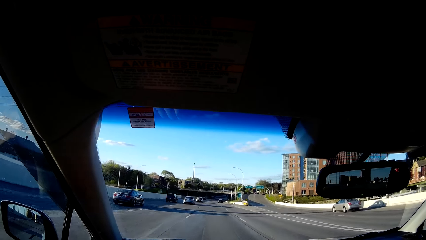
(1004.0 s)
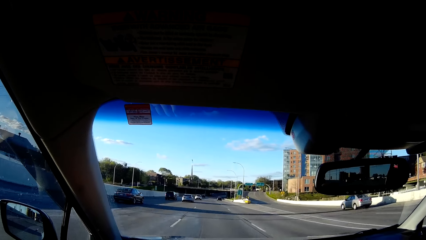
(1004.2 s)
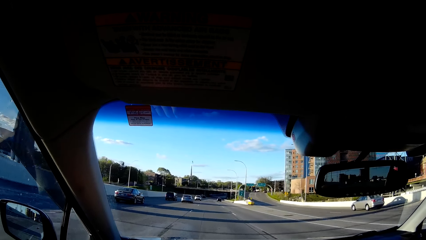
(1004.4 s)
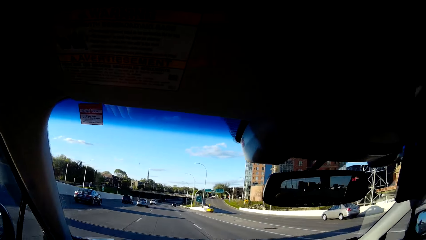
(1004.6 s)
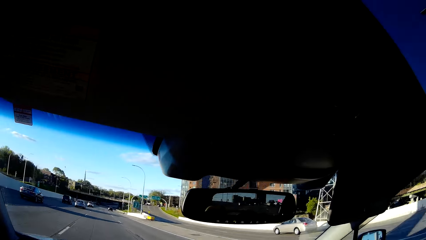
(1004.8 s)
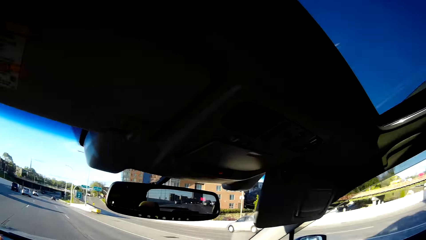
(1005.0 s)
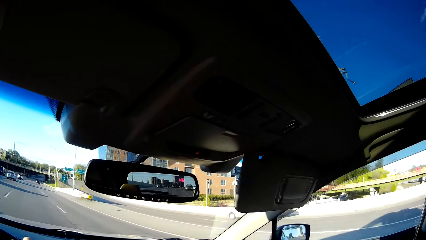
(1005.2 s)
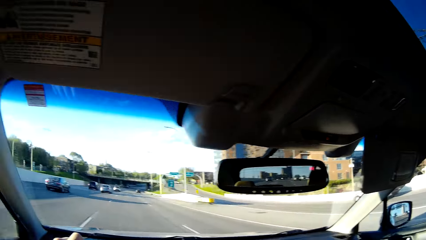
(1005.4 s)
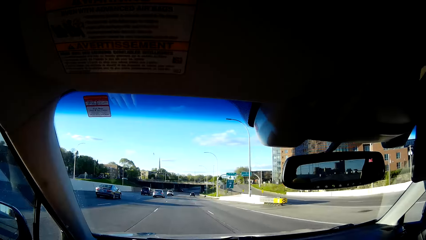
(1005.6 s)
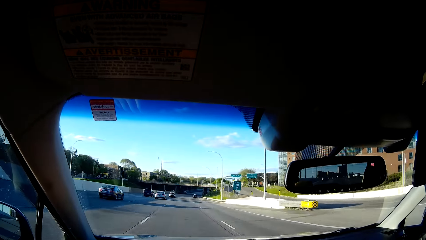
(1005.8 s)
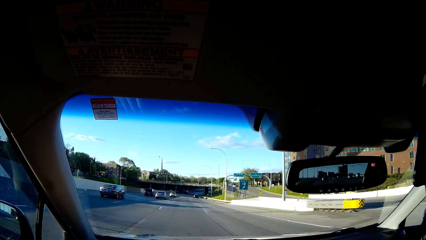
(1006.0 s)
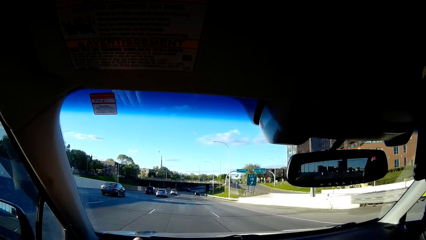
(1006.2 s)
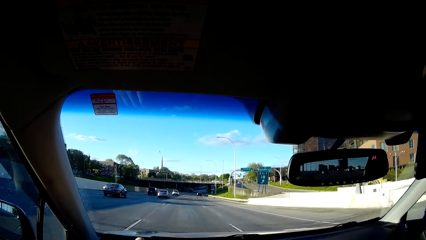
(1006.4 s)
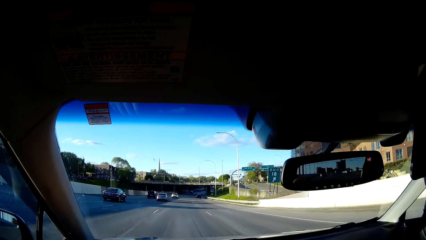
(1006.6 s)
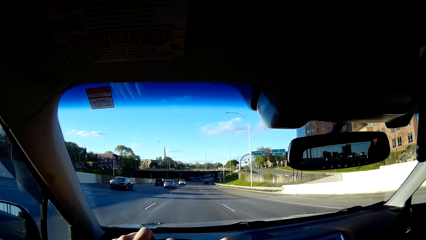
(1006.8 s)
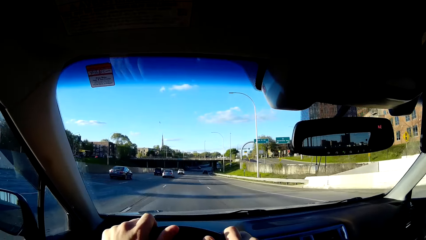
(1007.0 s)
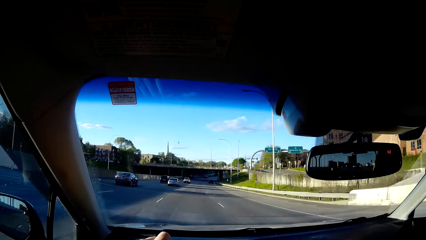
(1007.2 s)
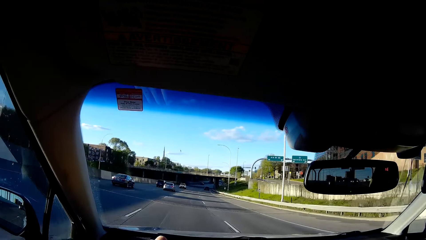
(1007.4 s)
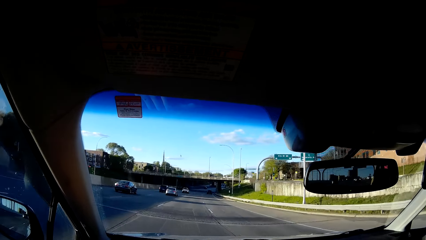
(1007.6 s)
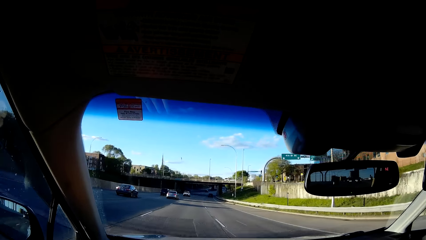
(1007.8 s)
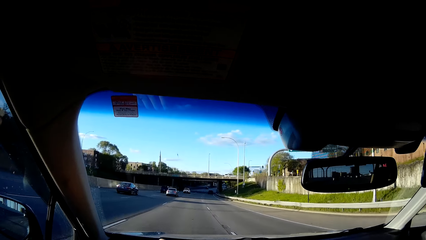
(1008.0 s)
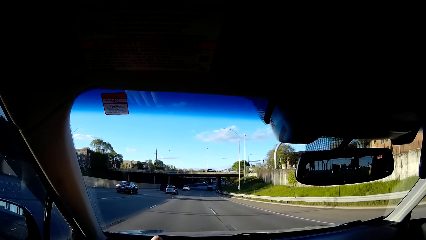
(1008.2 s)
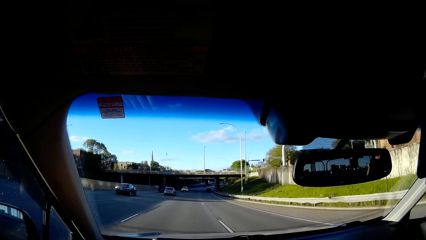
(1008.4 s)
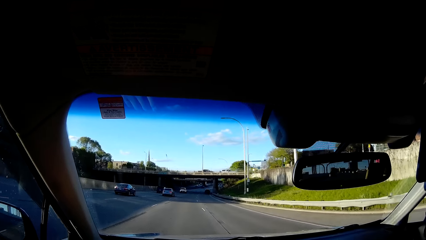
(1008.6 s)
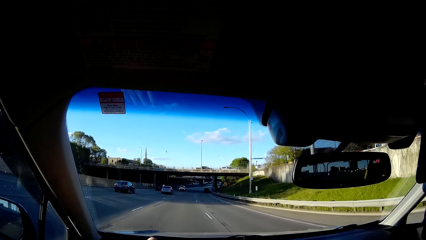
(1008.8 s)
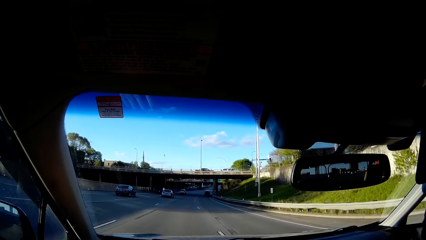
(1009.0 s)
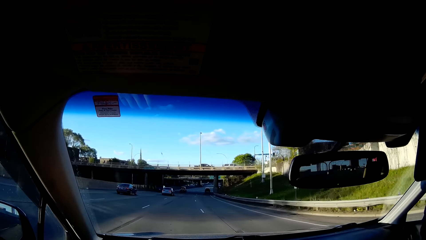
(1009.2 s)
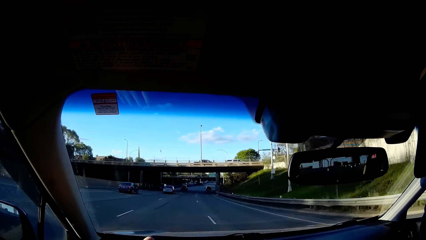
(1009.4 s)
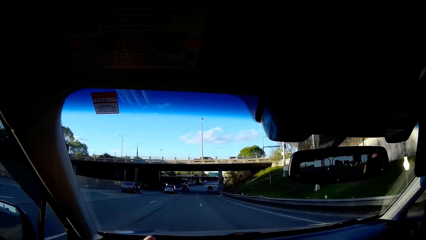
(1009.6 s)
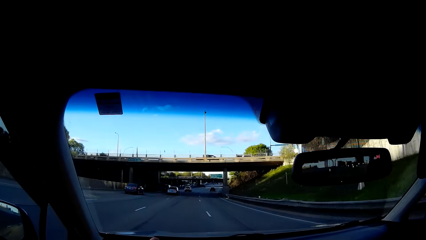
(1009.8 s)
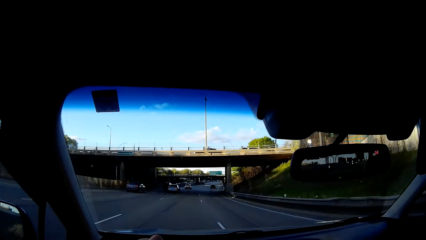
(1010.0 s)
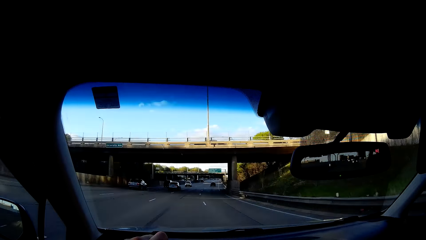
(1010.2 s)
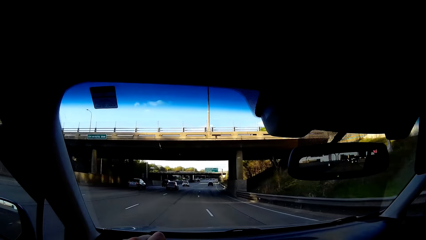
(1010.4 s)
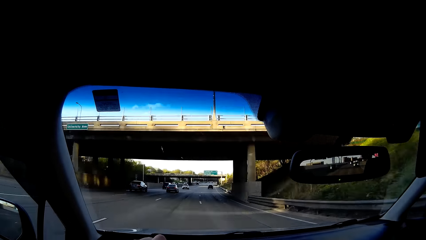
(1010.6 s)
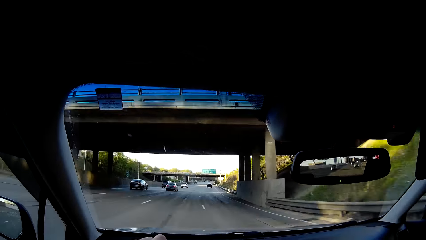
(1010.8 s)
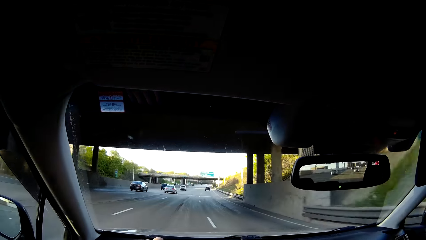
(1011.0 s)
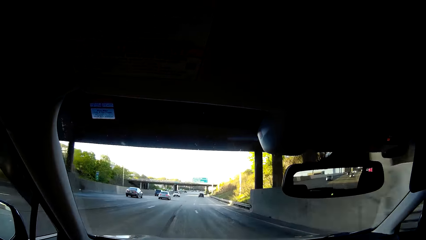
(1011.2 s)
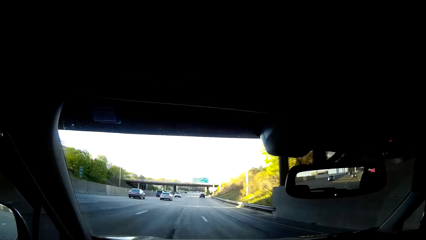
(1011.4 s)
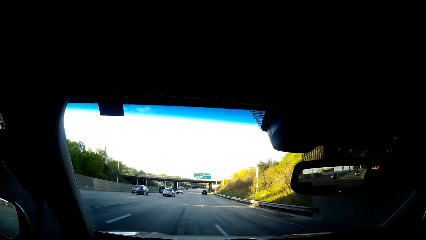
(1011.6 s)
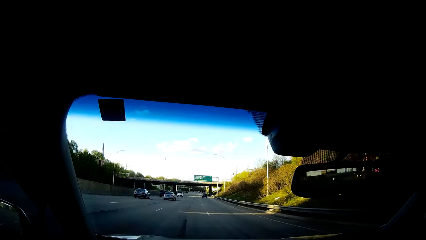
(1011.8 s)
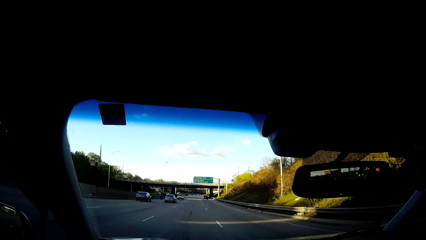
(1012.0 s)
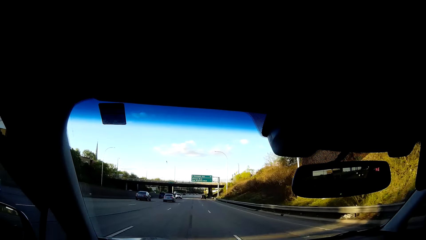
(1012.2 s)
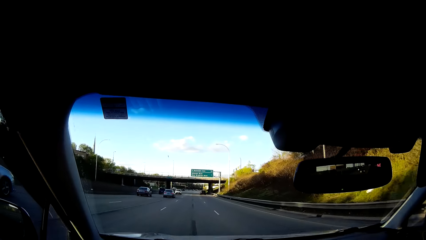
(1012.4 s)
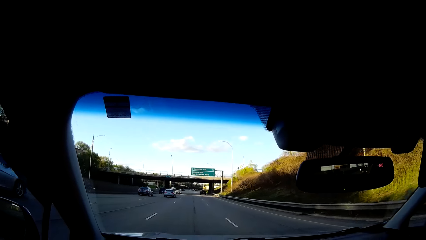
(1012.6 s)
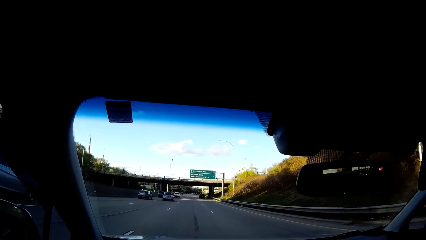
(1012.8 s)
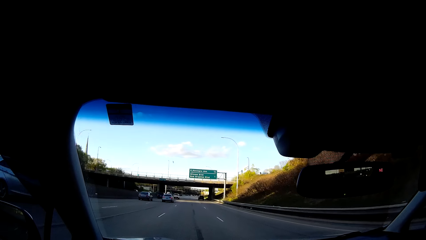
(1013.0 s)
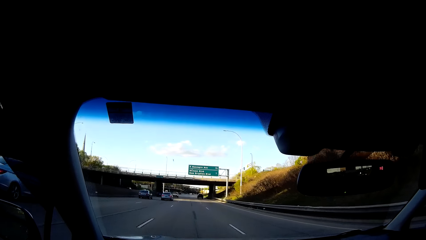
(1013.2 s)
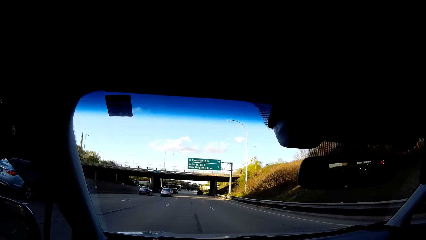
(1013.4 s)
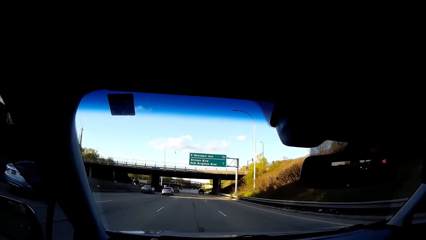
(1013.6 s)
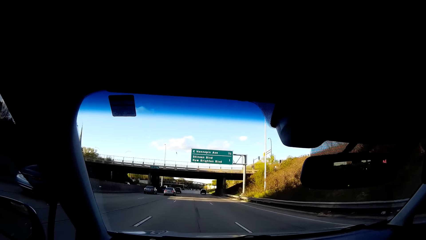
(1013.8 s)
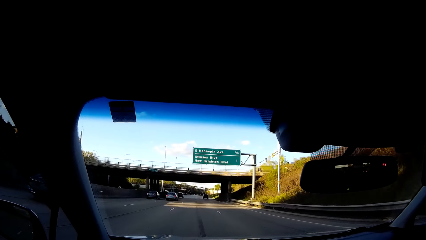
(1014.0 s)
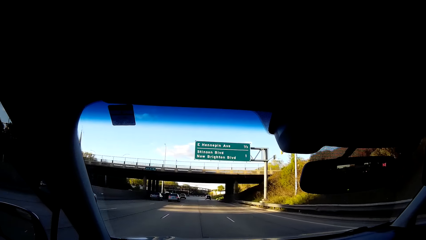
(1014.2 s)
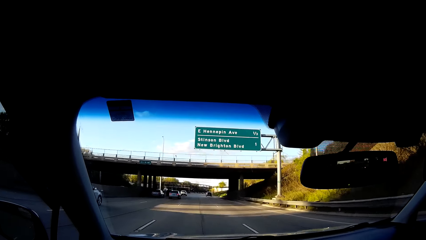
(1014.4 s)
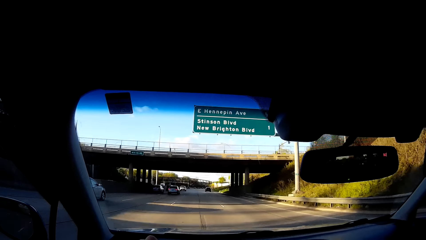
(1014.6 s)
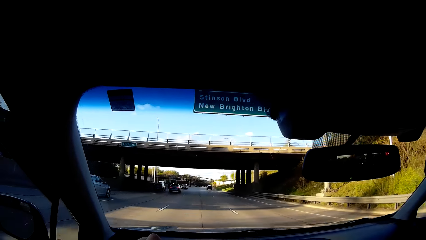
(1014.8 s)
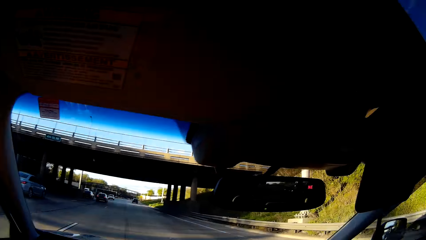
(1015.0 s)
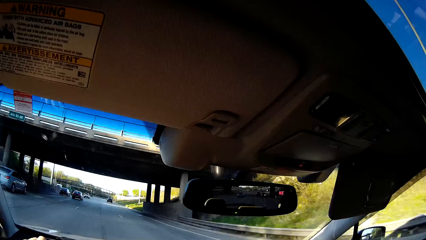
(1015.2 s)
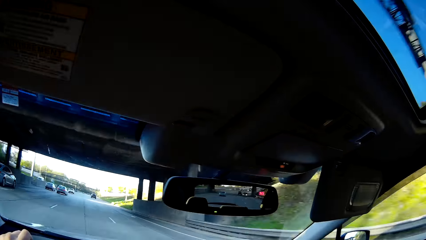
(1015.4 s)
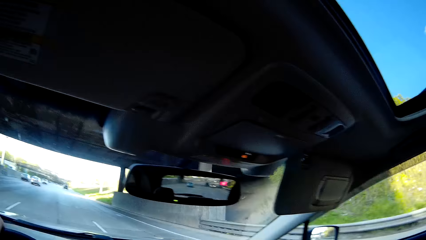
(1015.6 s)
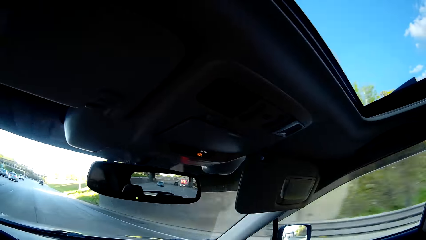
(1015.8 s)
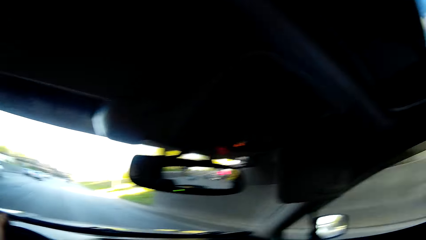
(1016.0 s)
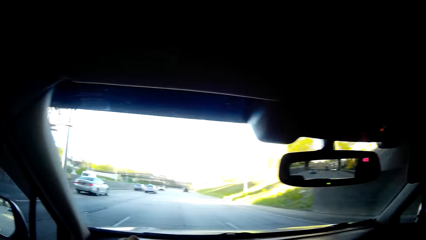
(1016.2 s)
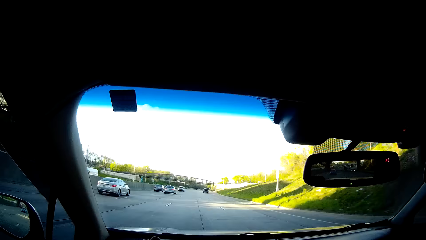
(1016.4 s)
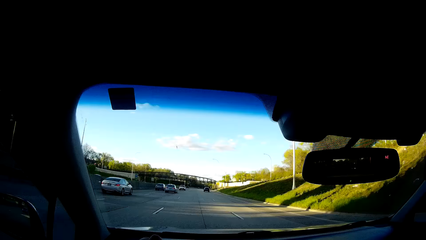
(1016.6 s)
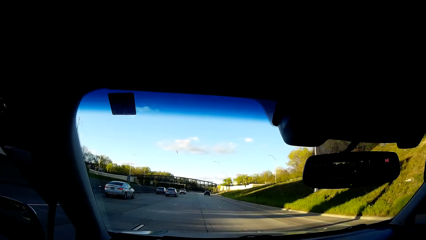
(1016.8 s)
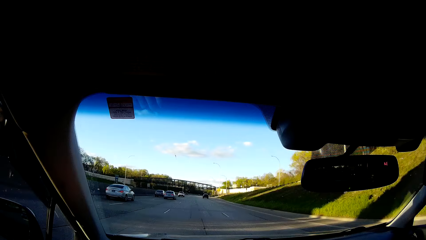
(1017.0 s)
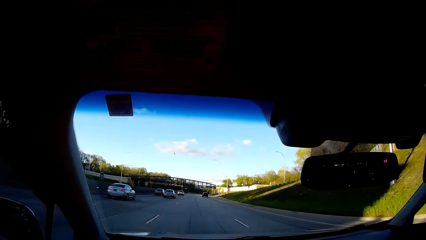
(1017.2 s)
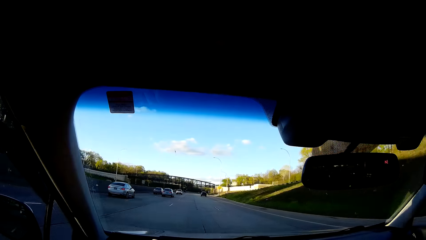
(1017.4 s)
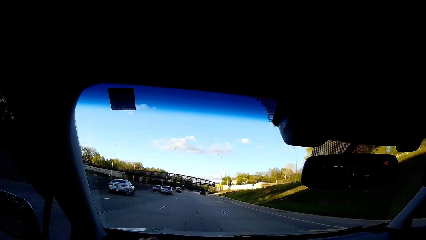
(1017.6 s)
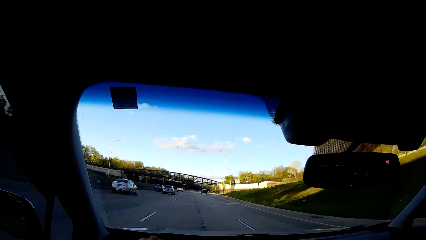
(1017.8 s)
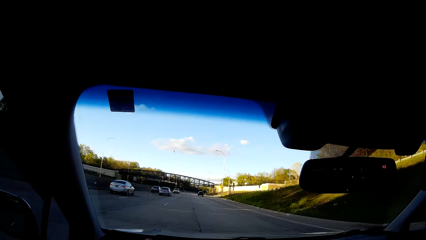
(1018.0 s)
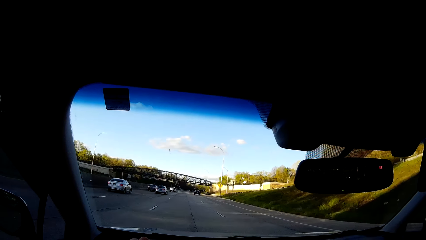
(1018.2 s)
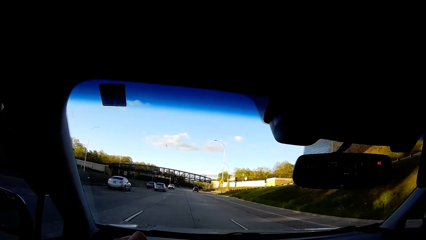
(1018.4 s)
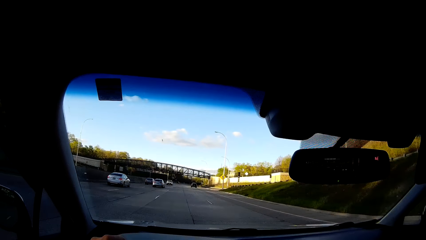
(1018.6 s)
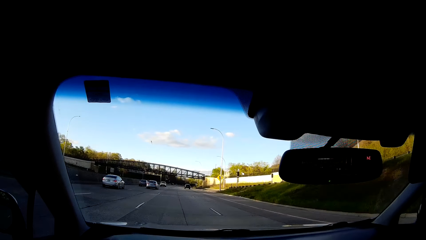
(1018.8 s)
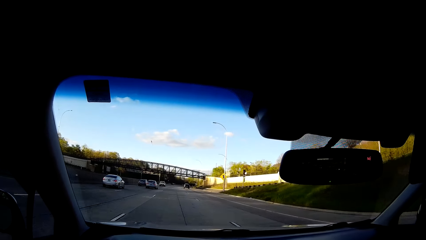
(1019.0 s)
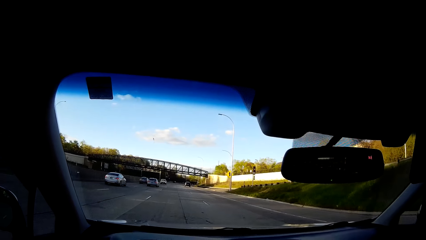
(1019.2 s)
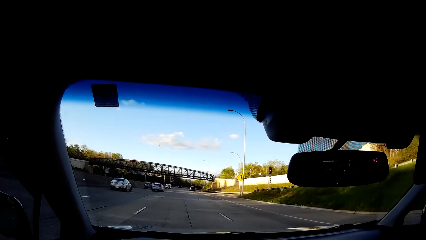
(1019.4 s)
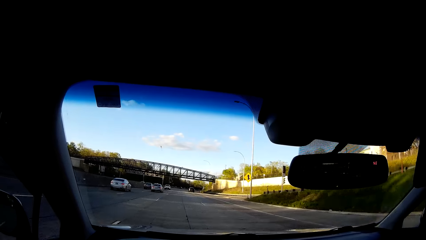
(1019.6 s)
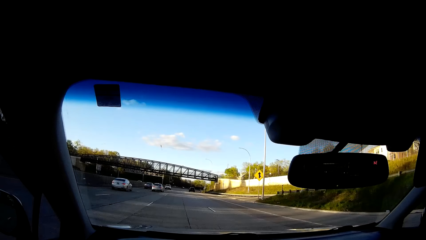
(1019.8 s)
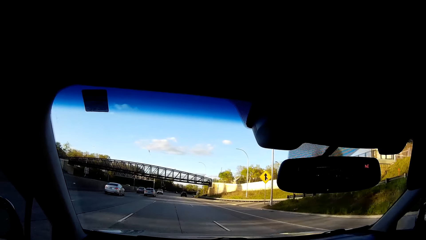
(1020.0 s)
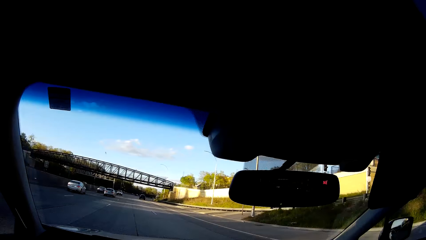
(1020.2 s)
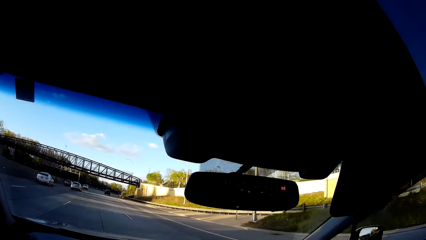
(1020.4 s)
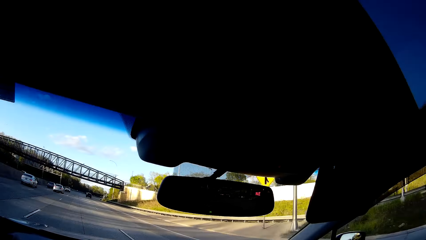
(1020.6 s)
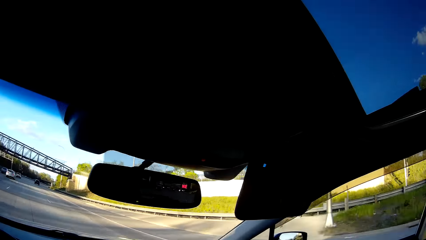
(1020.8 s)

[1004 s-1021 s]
The camera wearer looks around the road. They drive a car on the road.
